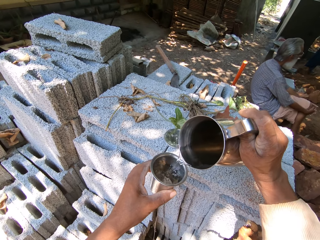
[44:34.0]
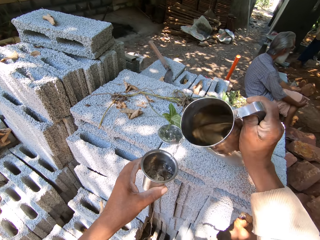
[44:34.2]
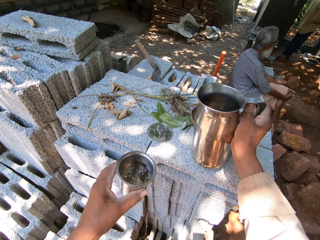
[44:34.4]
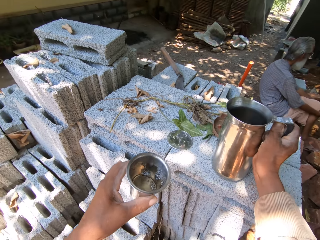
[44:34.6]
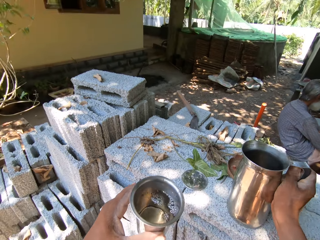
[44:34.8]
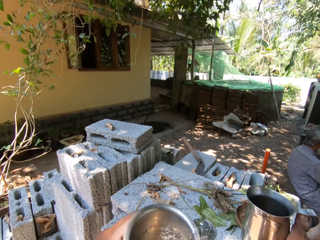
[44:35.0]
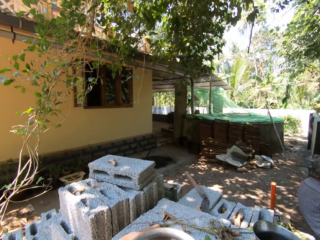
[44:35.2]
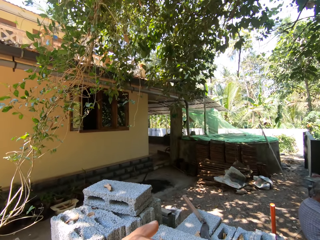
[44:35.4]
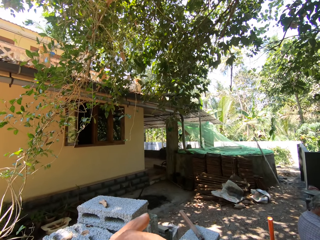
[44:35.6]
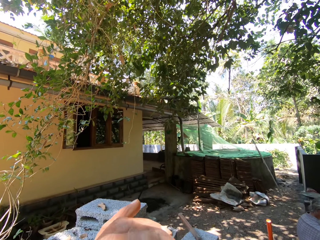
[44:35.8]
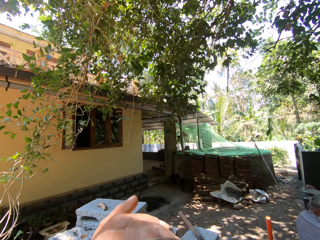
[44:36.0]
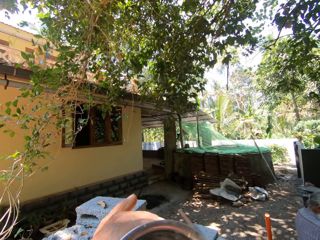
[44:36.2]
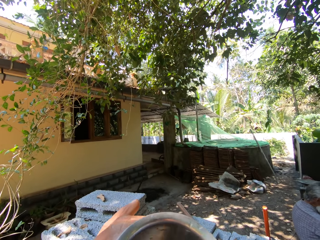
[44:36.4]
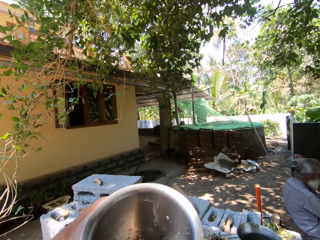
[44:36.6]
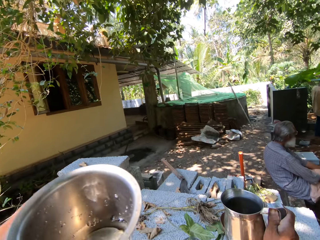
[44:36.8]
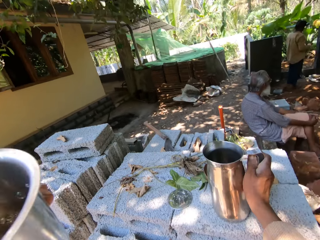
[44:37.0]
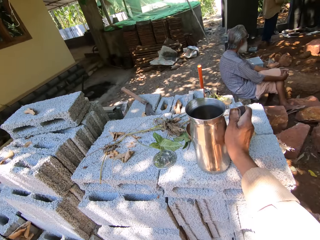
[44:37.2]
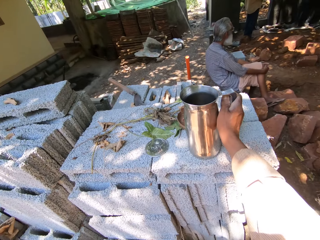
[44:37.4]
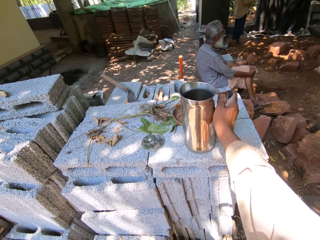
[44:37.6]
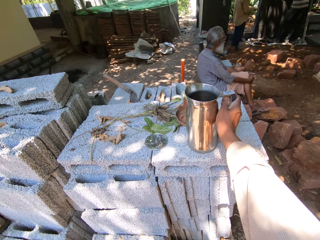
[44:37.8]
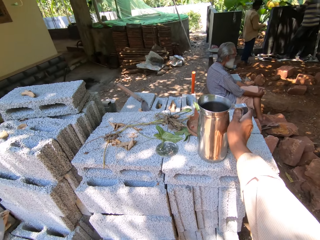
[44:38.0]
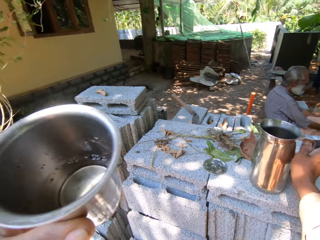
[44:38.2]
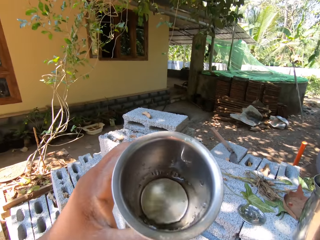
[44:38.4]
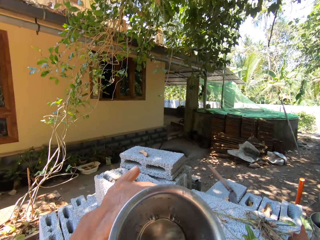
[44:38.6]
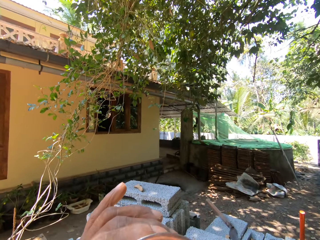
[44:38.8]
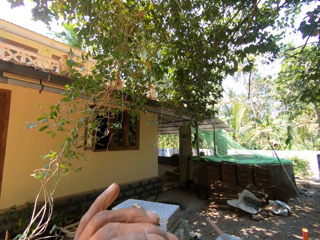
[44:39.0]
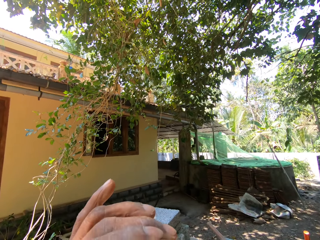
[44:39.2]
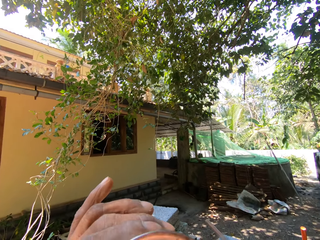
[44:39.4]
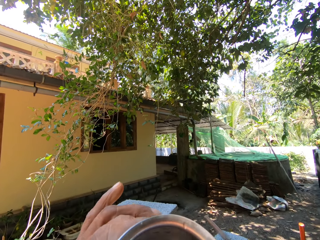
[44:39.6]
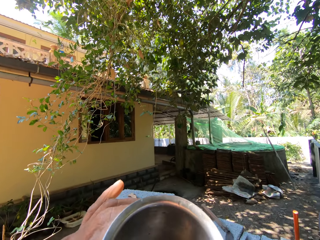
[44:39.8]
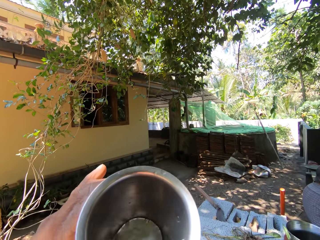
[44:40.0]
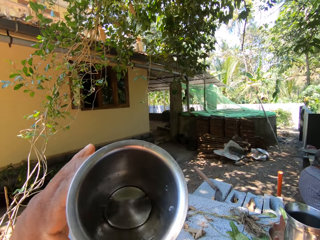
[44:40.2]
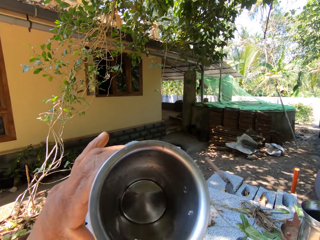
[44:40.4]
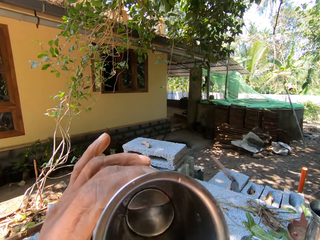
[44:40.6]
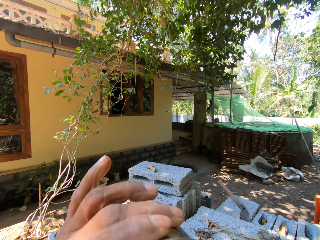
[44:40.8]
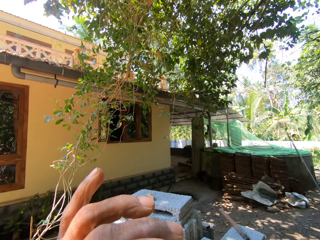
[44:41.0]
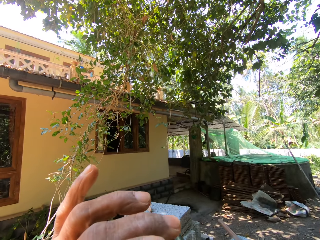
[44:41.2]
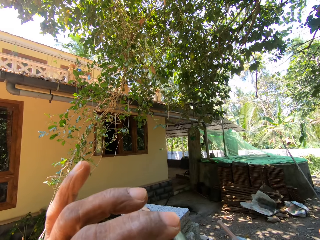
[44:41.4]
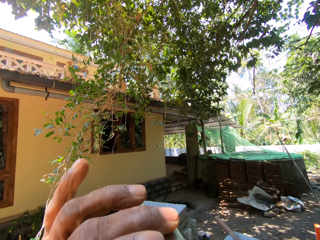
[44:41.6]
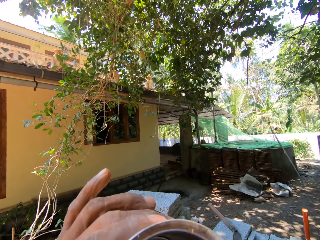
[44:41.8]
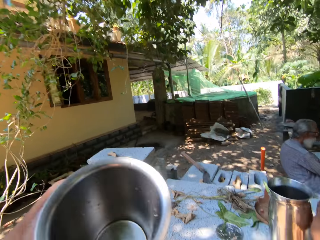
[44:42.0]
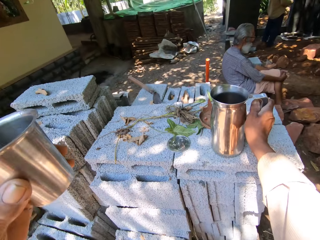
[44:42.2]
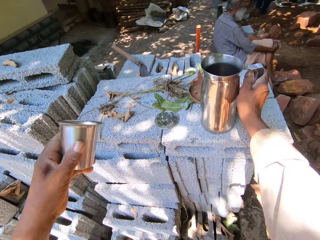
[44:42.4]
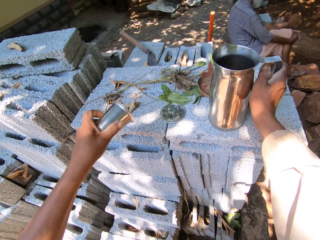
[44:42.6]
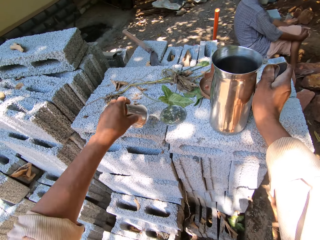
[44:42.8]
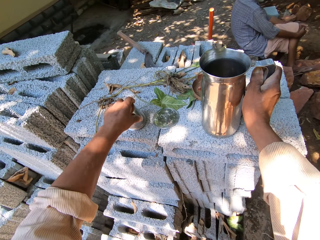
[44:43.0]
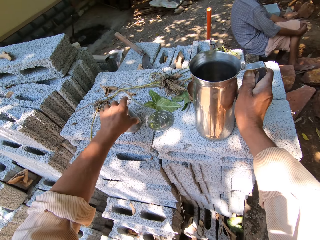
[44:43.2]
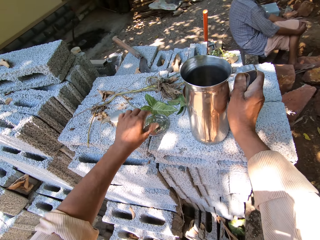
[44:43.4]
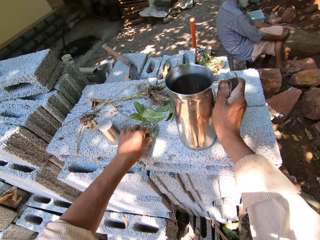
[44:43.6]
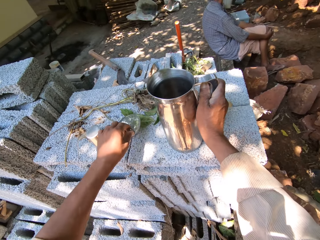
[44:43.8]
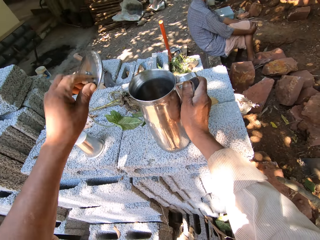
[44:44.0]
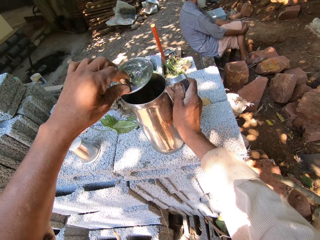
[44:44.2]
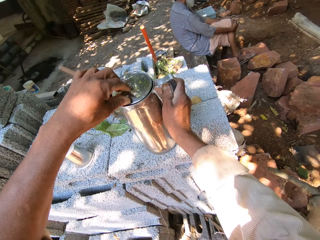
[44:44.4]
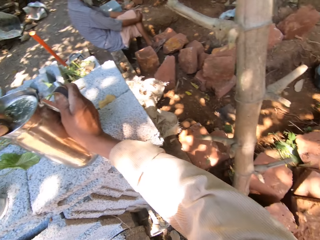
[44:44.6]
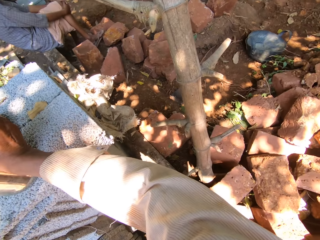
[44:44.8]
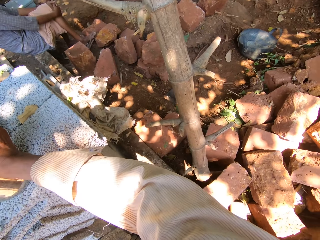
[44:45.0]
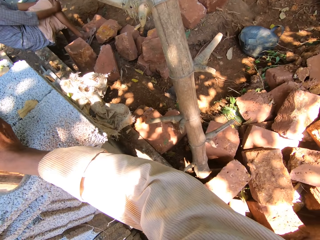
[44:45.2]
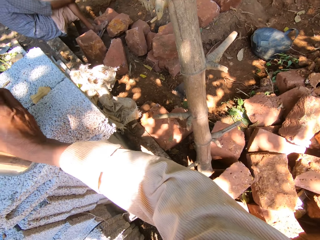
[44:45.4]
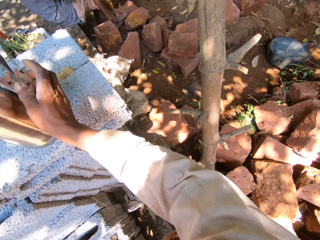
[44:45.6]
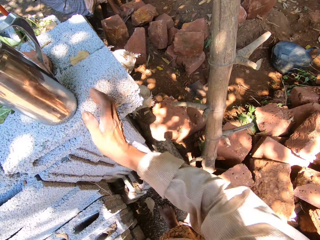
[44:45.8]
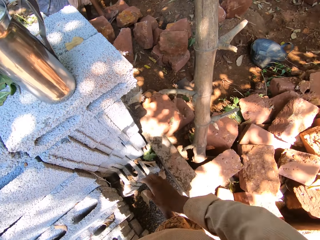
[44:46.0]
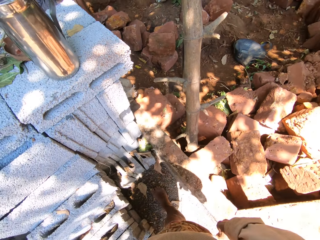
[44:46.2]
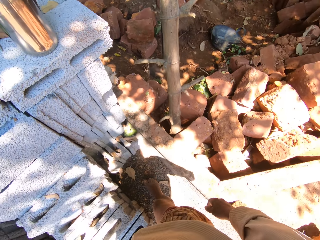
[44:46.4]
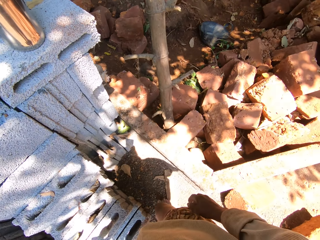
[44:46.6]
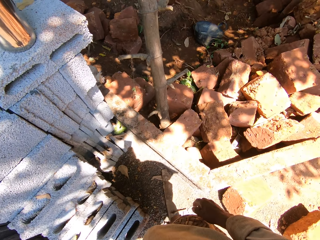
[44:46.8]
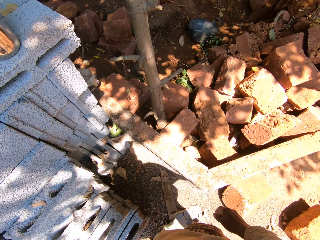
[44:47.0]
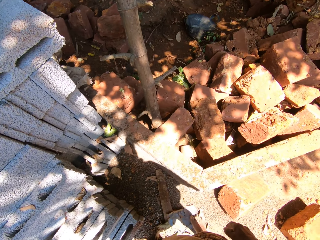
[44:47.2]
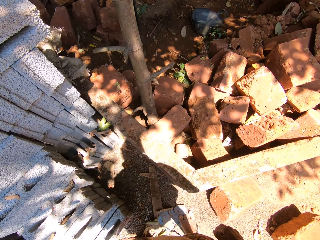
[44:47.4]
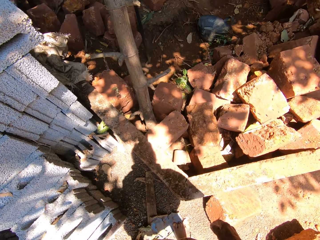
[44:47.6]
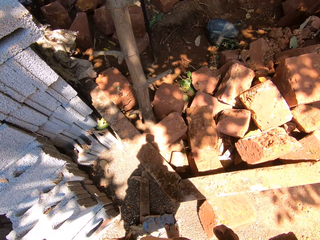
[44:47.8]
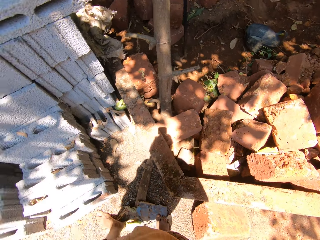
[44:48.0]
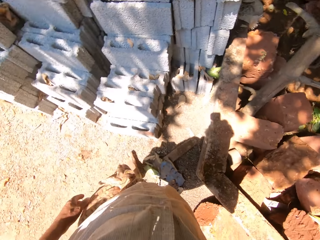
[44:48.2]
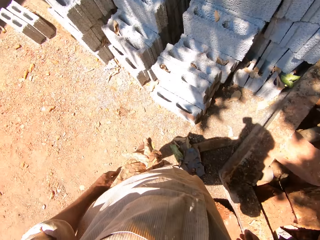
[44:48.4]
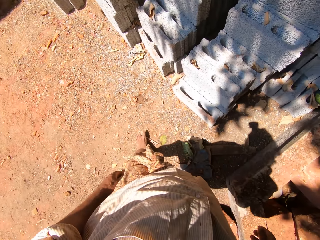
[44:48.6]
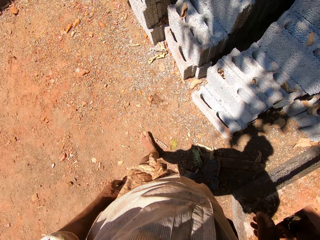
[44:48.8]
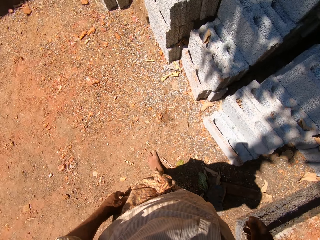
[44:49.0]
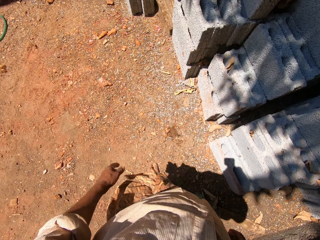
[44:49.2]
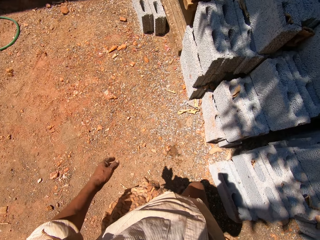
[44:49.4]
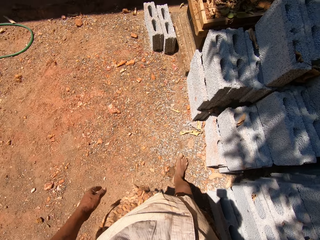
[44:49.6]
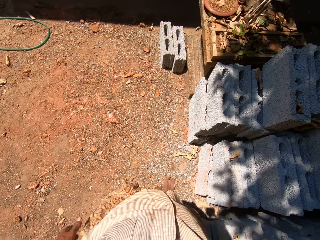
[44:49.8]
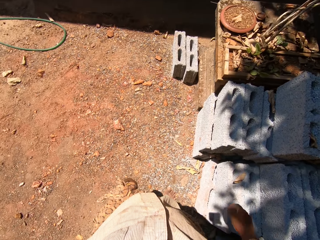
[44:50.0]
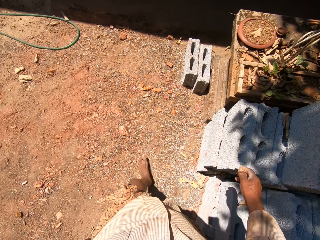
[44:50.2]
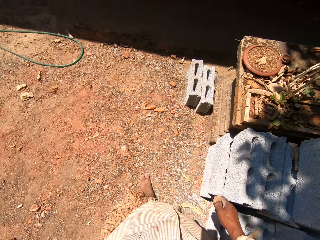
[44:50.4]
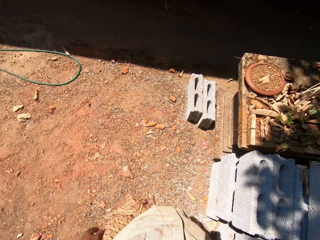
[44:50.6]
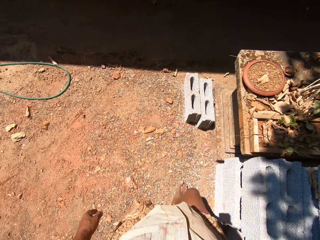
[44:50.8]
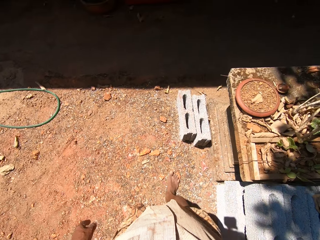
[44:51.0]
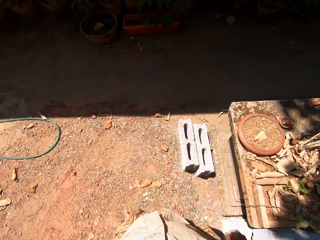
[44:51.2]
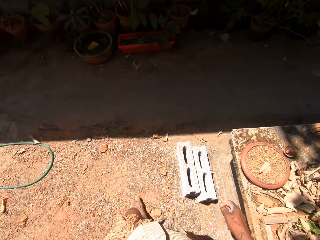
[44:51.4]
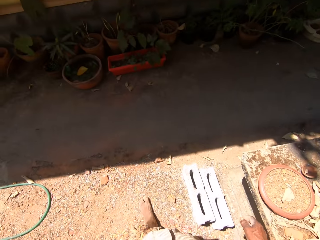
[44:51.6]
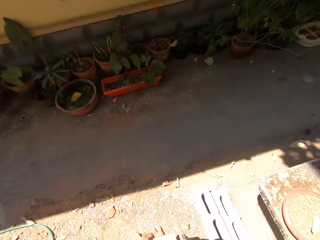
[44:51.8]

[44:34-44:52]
The camera wearer drops the stainless steel jug in his right hand on the concrete block. He drinks water from the stainless steel cup in his left hand. He drops the stainless steel cup in his left hand on the concrete block. He picks the stainless steel lid from the concrete block with his left hand. He drops the stainless steel lid in his left hand on the stainless steel jug. He walks around.

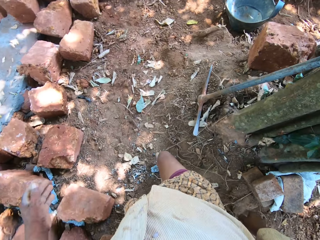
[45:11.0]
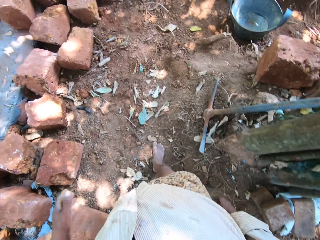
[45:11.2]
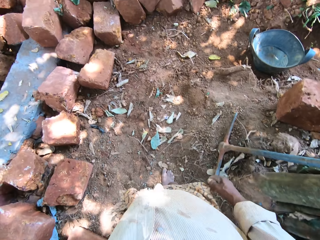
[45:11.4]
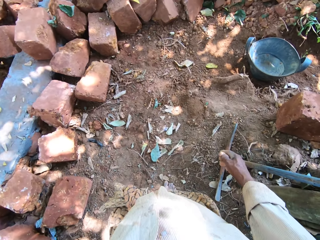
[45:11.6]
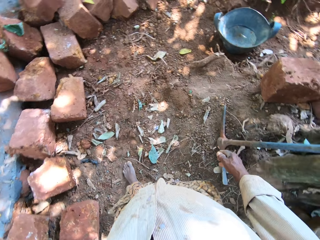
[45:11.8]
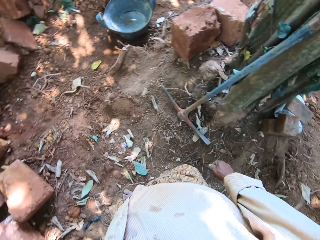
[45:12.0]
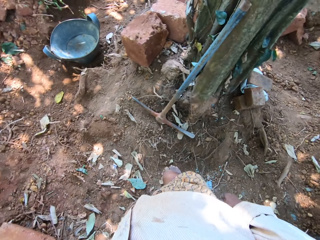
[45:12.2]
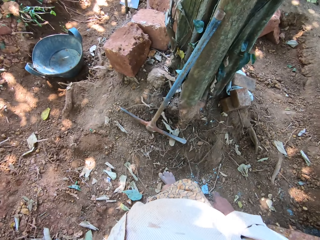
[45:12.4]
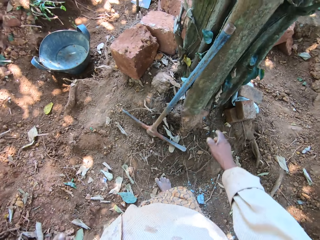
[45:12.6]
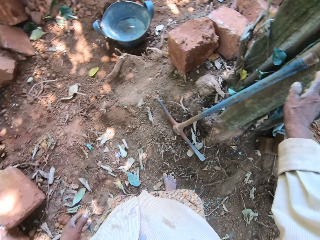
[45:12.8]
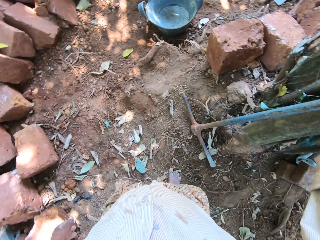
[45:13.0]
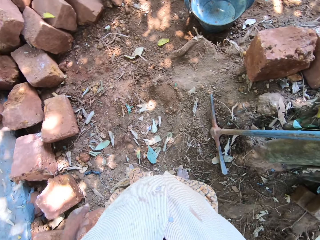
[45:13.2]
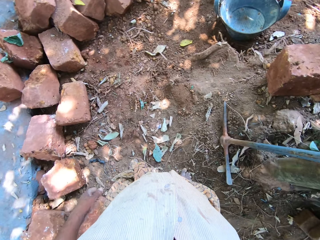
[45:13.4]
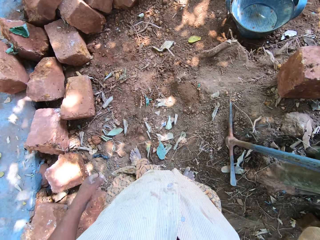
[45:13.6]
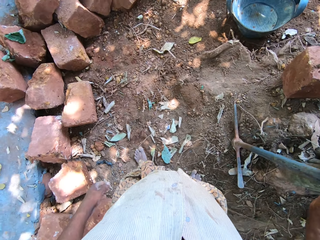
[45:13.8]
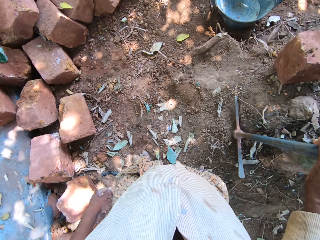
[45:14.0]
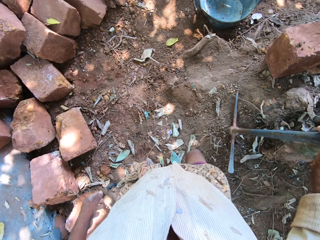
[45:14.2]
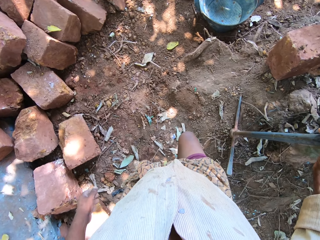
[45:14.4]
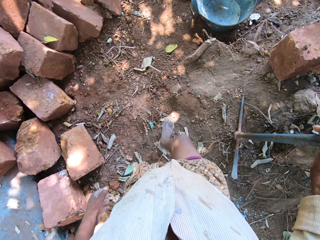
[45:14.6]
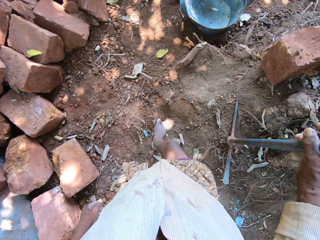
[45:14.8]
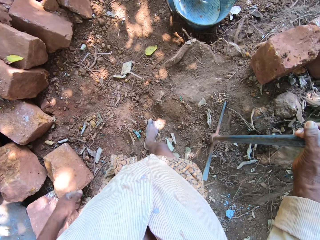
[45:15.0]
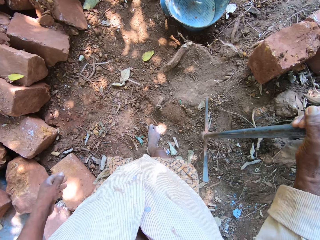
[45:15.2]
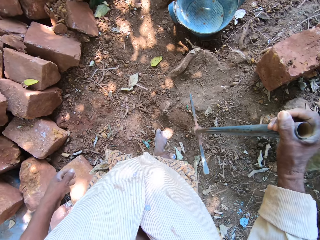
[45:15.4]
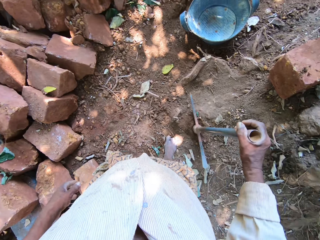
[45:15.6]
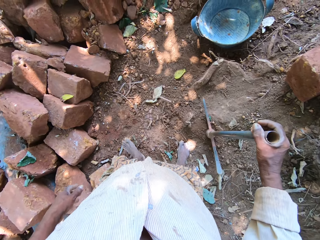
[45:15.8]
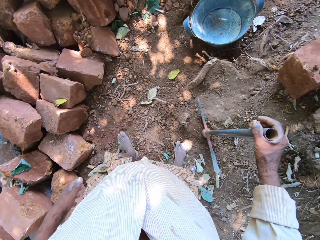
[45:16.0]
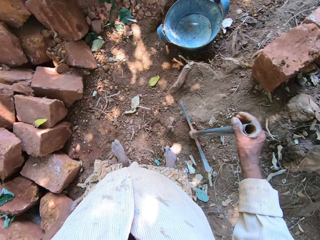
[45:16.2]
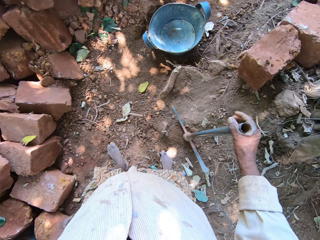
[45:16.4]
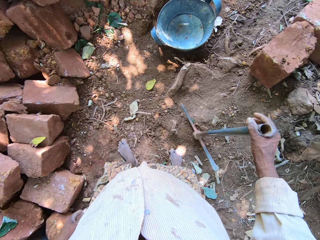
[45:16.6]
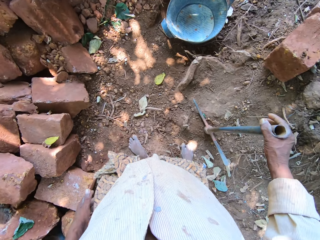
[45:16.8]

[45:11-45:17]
The camera wearer picks up the mattock against the tree with his right hand.
